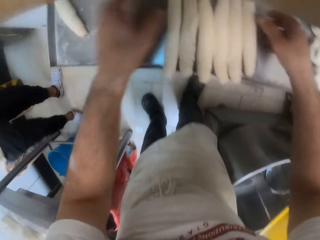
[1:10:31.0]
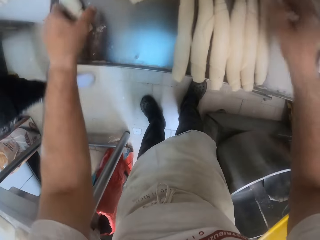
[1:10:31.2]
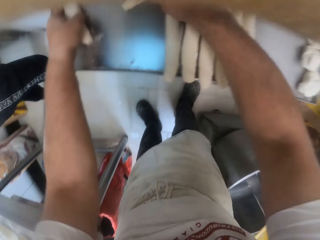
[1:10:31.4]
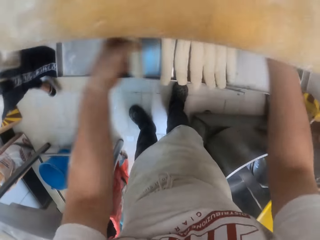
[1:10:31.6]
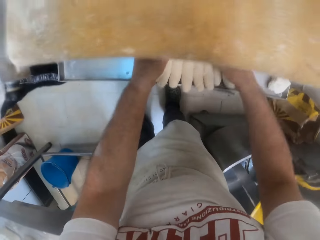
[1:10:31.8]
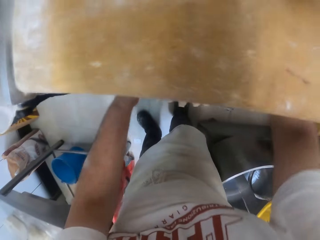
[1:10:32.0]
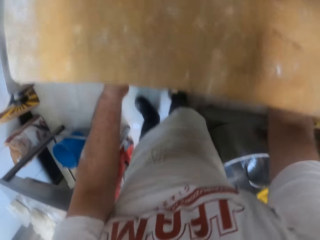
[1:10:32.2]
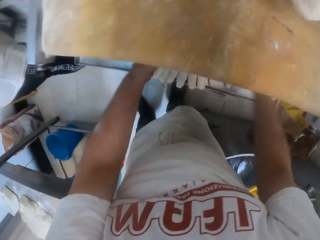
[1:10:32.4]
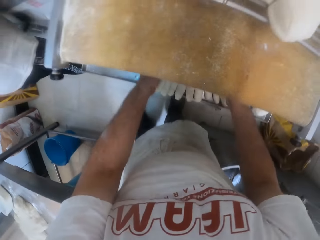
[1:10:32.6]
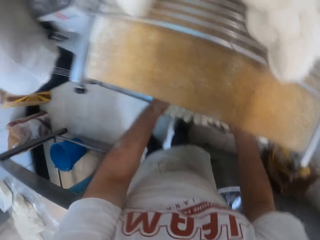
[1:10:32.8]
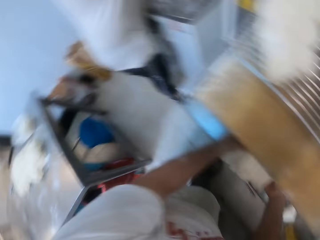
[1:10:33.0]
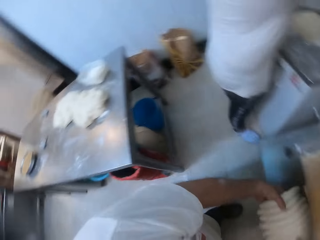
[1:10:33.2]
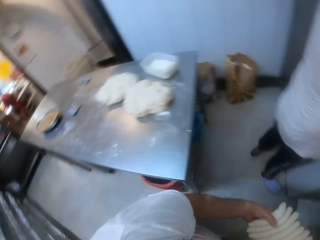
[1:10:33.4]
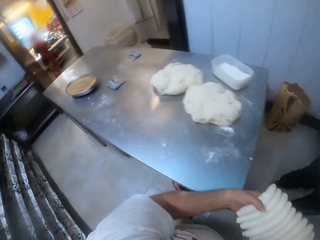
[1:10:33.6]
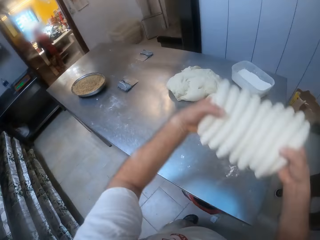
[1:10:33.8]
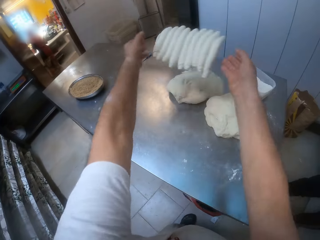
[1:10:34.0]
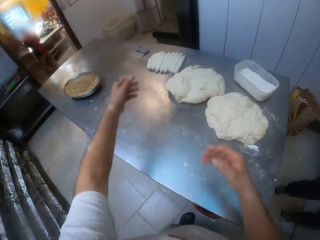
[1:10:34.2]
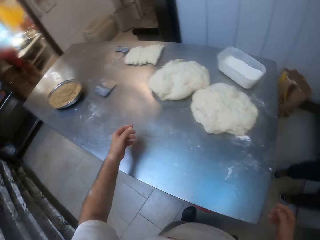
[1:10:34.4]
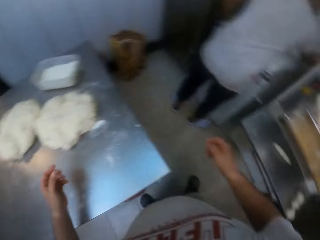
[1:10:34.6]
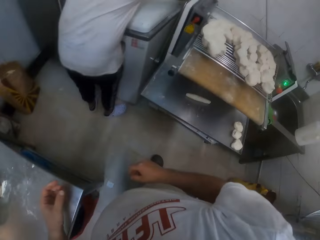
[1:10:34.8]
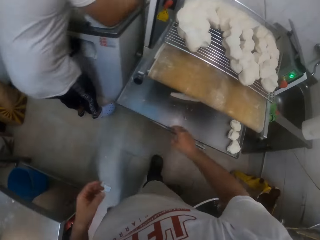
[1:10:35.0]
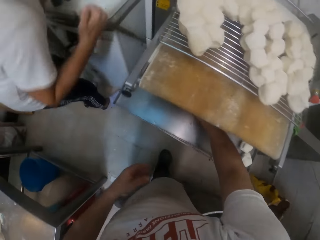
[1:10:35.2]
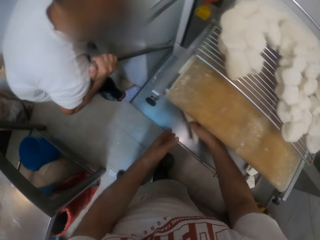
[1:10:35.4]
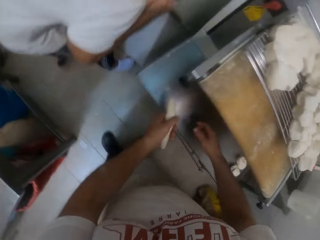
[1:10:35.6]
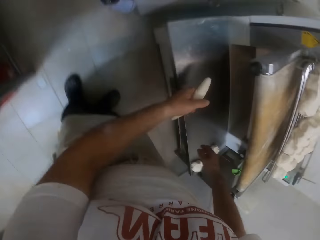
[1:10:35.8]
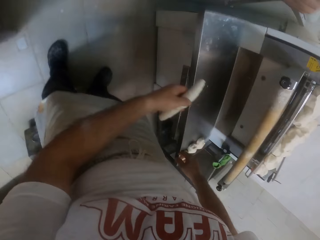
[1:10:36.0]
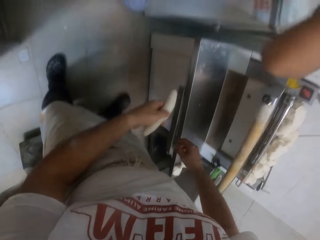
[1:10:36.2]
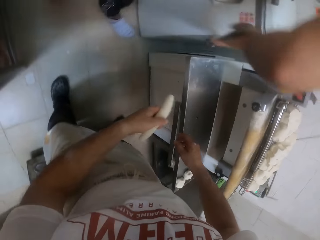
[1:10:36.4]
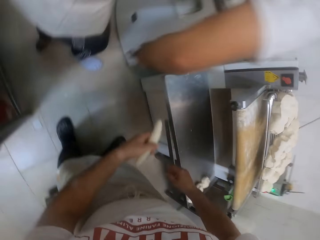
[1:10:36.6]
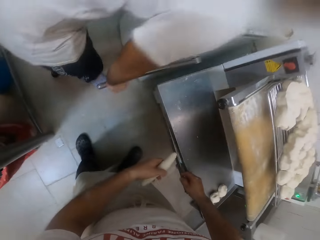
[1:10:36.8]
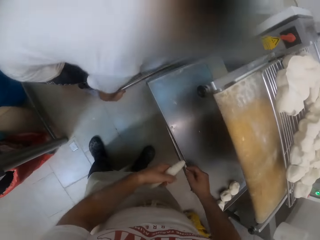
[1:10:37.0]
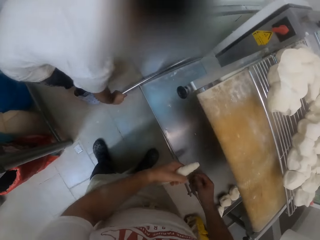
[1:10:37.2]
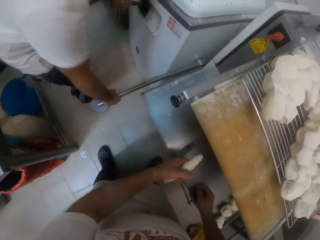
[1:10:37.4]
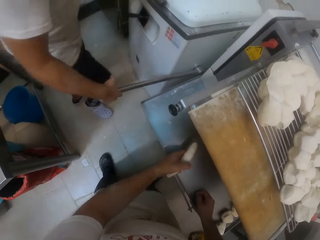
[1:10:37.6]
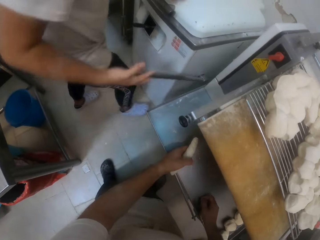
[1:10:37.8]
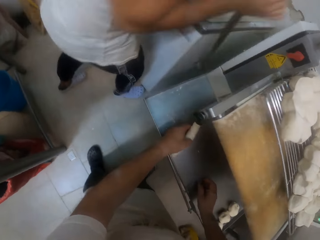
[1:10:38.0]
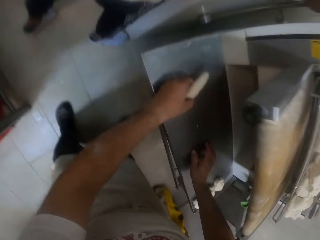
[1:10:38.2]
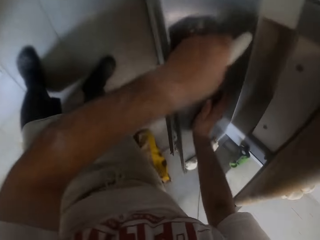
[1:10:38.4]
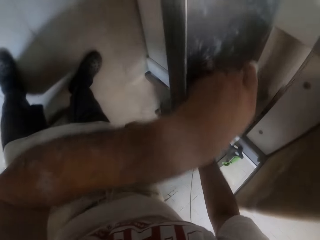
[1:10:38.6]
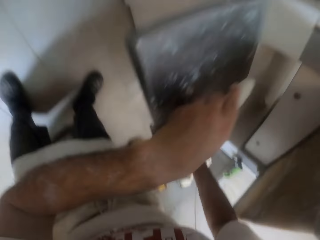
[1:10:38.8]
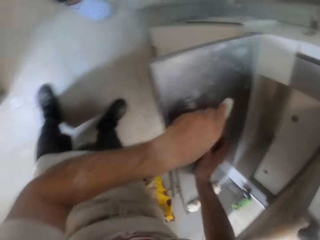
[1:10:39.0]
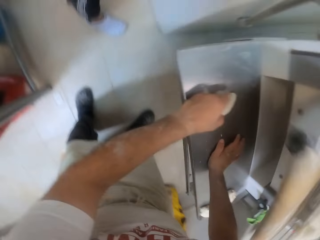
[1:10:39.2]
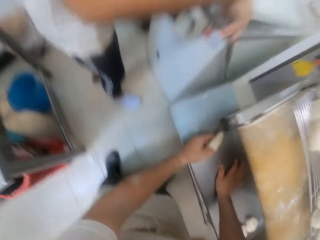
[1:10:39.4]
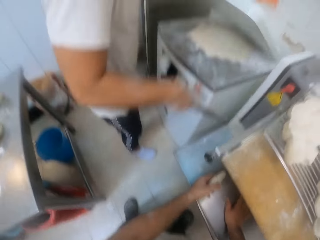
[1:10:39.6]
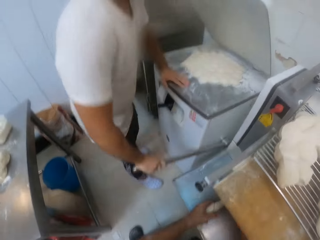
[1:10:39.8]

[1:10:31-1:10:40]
The camera wearer lifts the long rolls of dough with his hands. He throws the long rolls of dough on the table. The man presses the lever down with his right hand. The camera wearer takes out a long roll of dough from the dough sheeter with his right hand, and passes the long roll of dough in his right hand to his left hand. The man raises the lever with his right hand. The man opens the dough divider with his left hand.

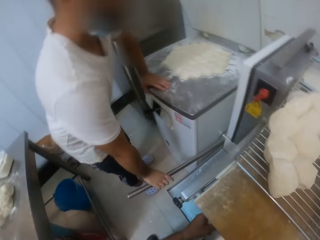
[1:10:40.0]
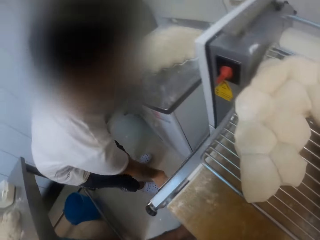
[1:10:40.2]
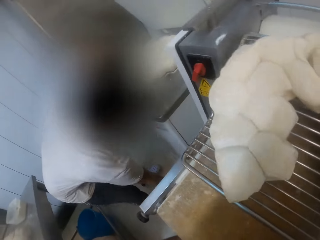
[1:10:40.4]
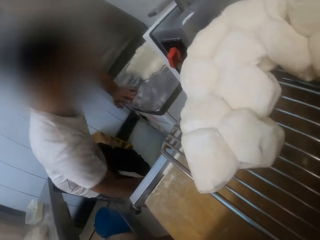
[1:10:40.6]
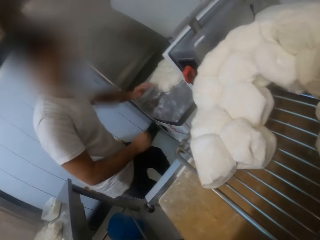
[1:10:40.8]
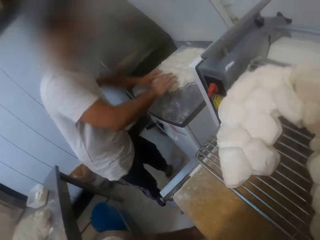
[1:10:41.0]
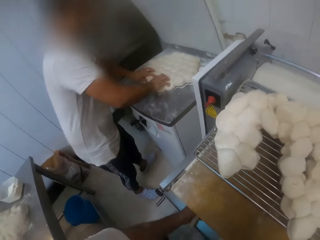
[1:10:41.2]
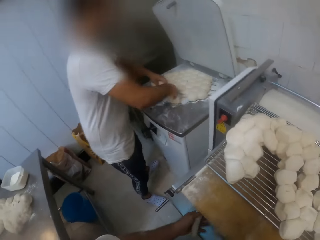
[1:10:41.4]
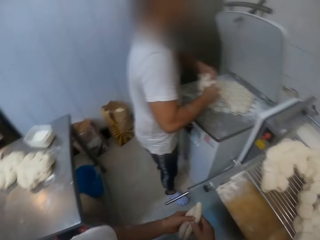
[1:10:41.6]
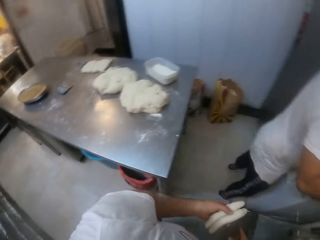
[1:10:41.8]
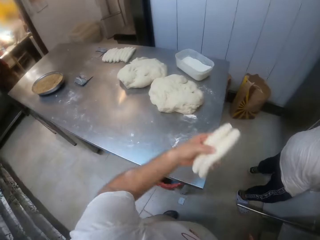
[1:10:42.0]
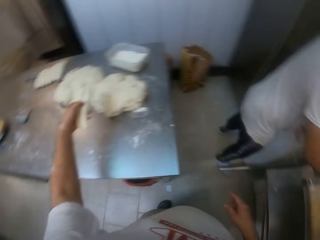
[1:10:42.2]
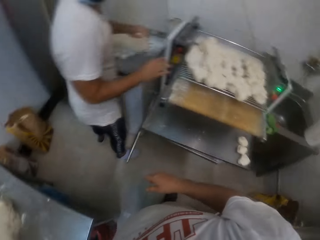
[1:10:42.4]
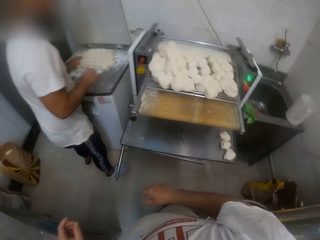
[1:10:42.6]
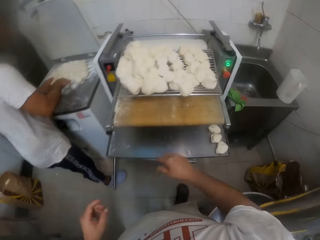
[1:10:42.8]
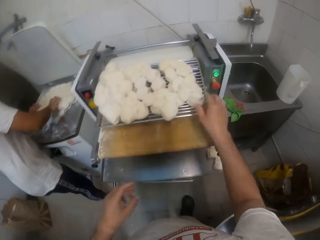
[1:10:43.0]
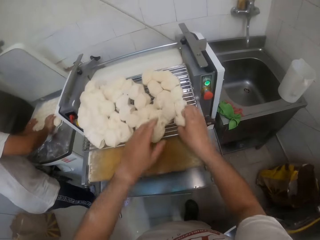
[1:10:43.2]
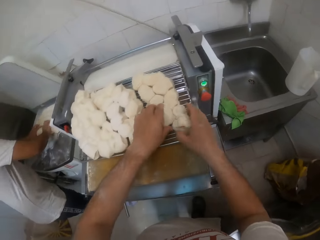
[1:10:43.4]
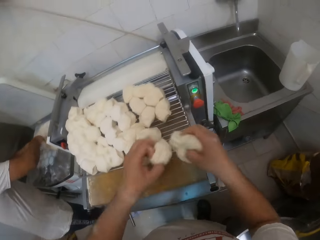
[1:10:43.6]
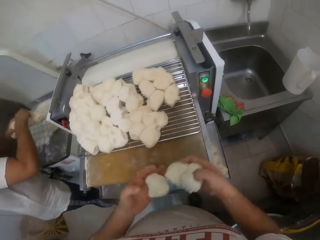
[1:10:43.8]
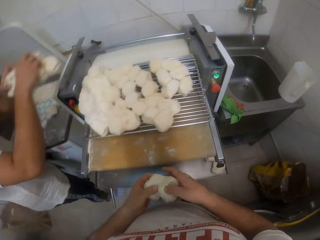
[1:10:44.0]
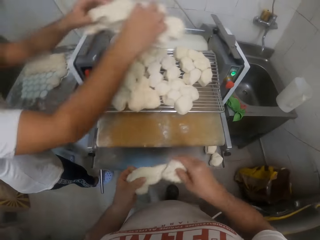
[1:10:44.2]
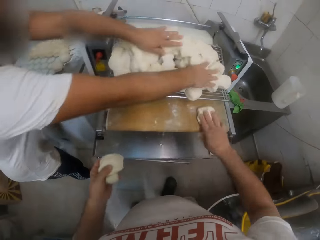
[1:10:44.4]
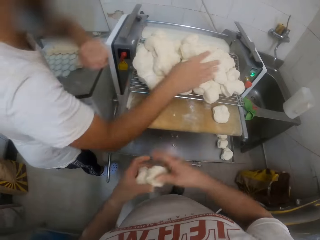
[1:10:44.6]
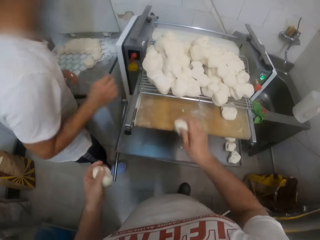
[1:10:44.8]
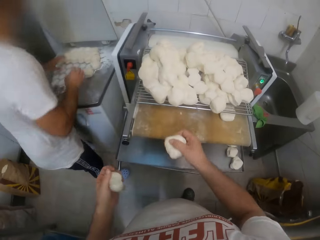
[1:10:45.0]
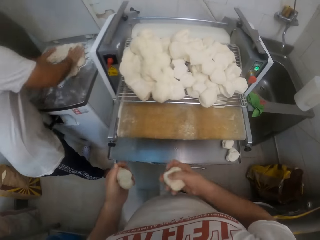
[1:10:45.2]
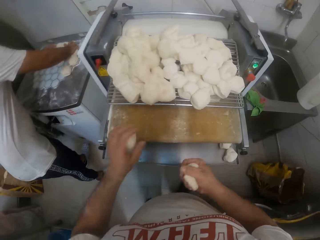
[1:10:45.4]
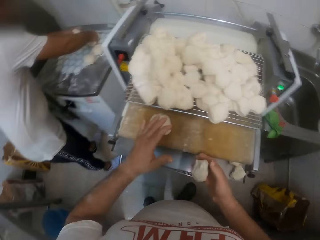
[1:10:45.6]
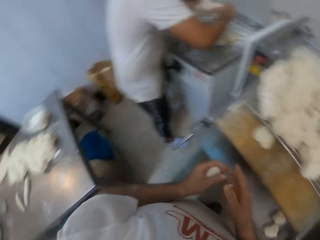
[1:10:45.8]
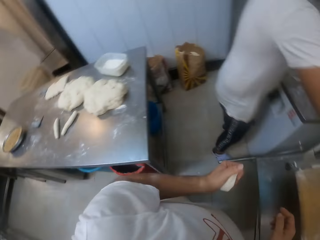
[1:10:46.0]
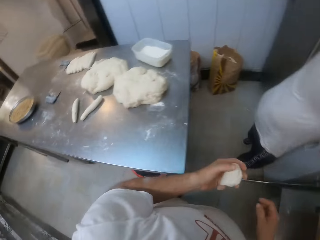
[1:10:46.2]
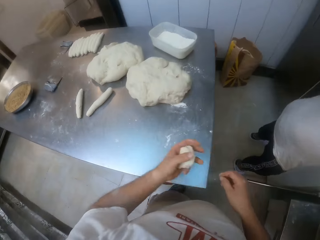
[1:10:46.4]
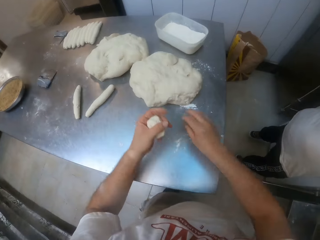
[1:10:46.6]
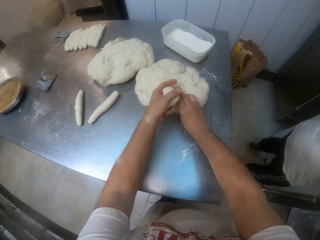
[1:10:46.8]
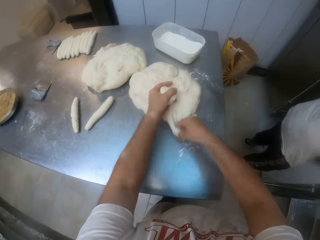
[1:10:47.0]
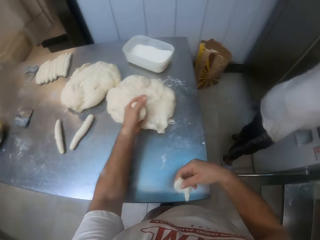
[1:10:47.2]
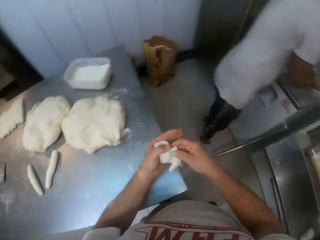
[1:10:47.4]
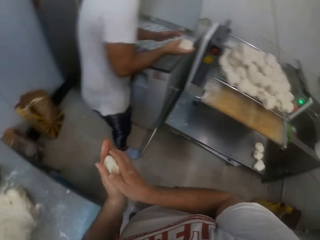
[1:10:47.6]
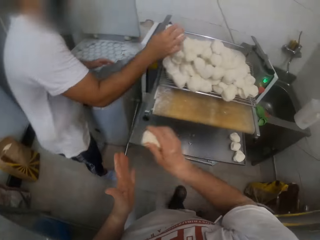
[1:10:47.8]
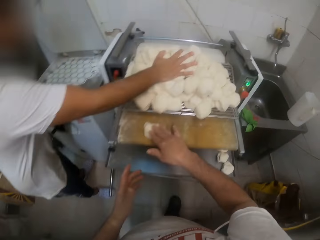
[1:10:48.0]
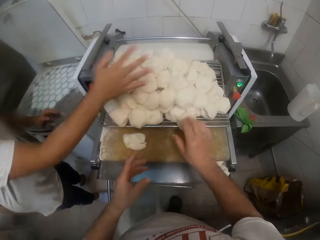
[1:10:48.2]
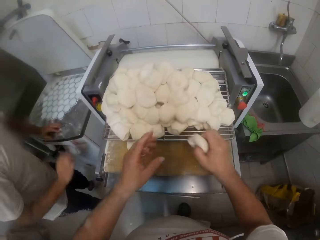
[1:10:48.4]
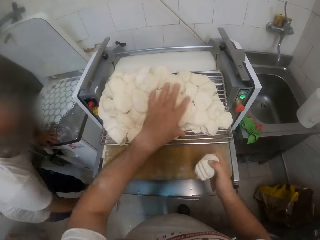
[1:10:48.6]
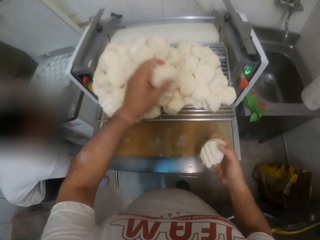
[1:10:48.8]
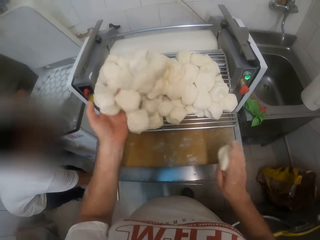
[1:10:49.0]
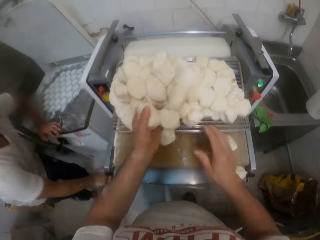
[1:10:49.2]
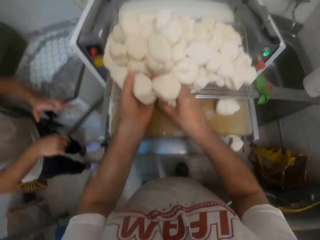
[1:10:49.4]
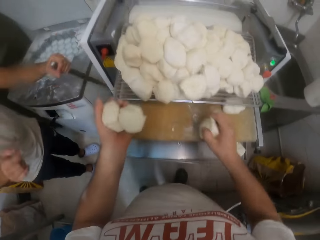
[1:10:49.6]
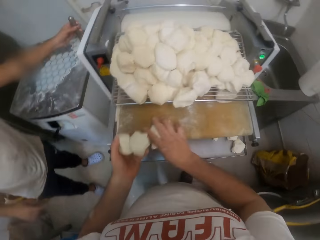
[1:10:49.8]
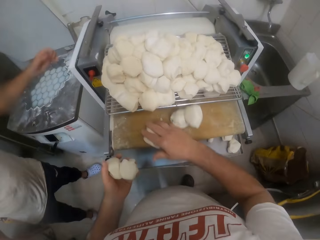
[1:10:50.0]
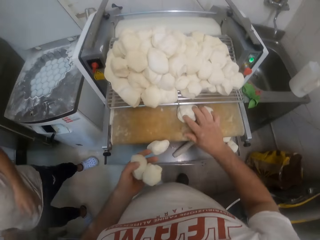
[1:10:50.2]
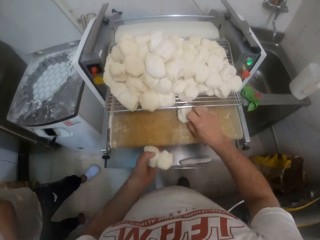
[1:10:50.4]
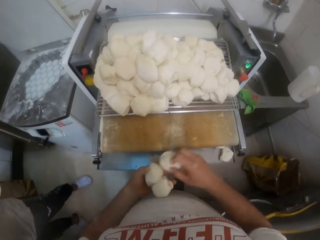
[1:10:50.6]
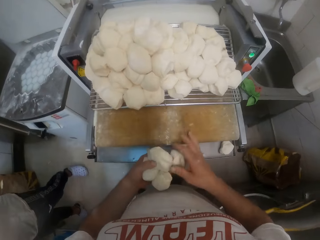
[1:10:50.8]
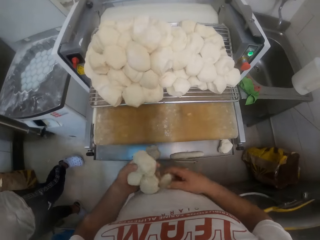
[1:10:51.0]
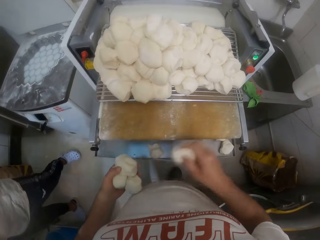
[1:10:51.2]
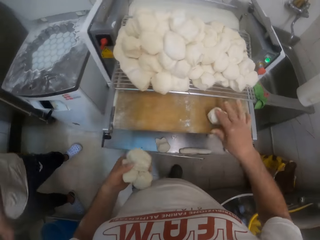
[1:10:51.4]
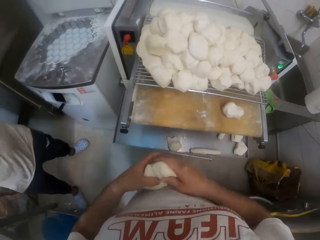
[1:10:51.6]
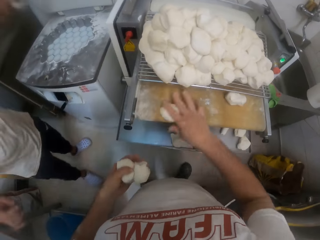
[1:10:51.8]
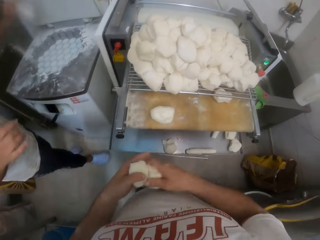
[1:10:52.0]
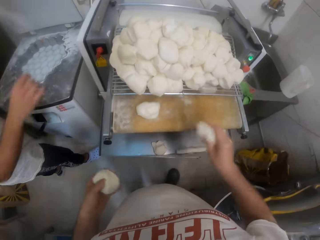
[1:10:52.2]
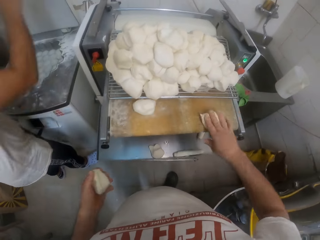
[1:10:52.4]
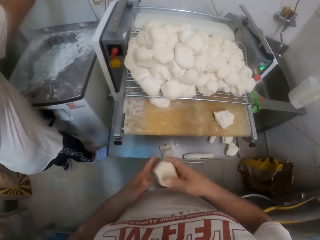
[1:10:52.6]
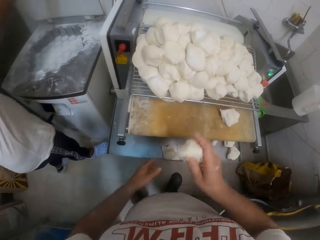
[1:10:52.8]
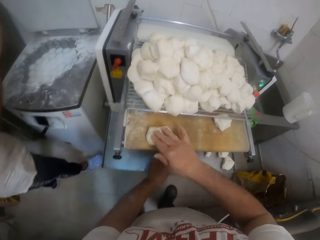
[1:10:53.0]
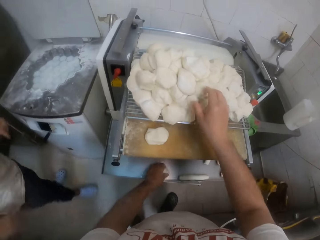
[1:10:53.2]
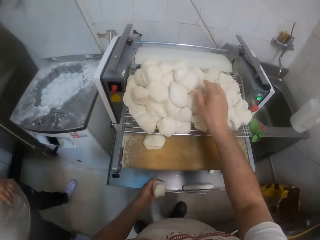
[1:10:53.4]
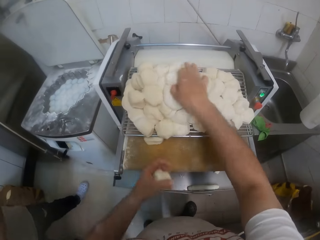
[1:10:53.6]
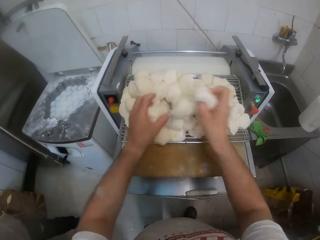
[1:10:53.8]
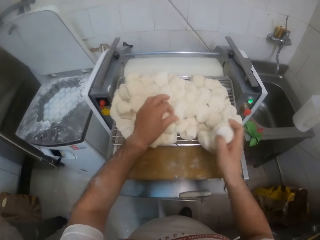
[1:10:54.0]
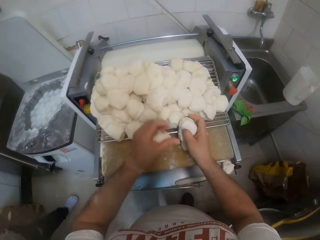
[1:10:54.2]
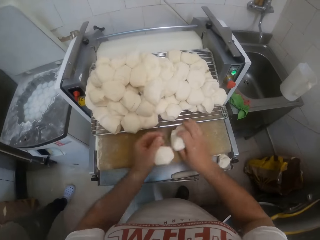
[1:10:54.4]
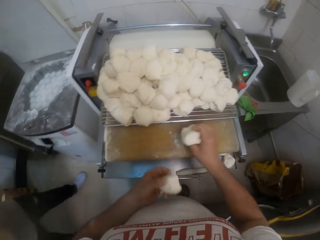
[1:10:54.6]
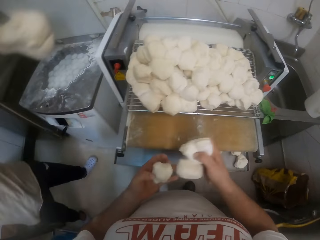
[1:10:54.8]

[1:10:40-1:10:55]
The man operates the dough sheeter. The man lifts the pieces of dough in the dough divider with his hands. The camera wearer throws the long rolls of dough in his left hand on the table, and lifts the doughs on the dough sheeter with his hands. The man lifts the pieces of dough in the dough divider with his hands, and drops the pieces of dough in his hands on the dough sheeter. The camera wearer drops the dough in his right hand on the dough sheeter. He arranges the doughs on the dough sheeter. He drops the dough in his left hand on the dough sheeter. The man lifts the pieces of dough in the dough divider with his hands. The camera wearer cuts out dough from the dough on the table with his right hand. He joins the dough in his hands together. He drops the dough in his right hand on the dough sheeter. The man drops the dough in his right hand on the dough sheeter. The camera wearer lifts the pieces of dough on the dough sheeter with his hands. He drops the dough in his right hand on the dough sheeter. The man lifts the lever with his right hand, and pulls the lever with his left hand. The camera wearer drops the dough in his right hand on the dough sheeter. He lifts the pieces of dough on the dough sheeter with his right hand. He drops the dough in his right hand on the dough sheeter. He drops the dough again. The man throws flour into the dough divider with his left hand. The camera wearer drops the dough in his right hand on the dough sheeter. He drops the dough again. He lifts the pieces of dough on the dough sheeter with his hands.
